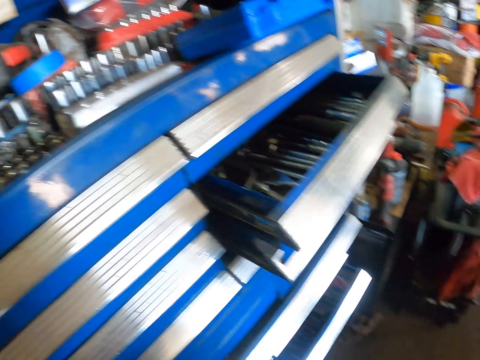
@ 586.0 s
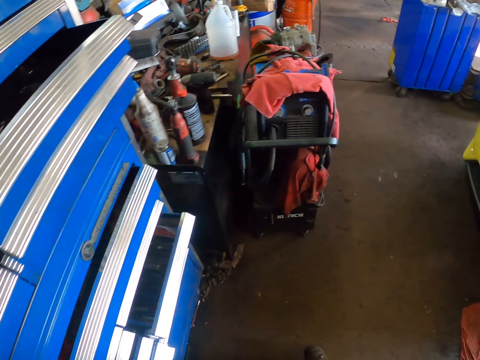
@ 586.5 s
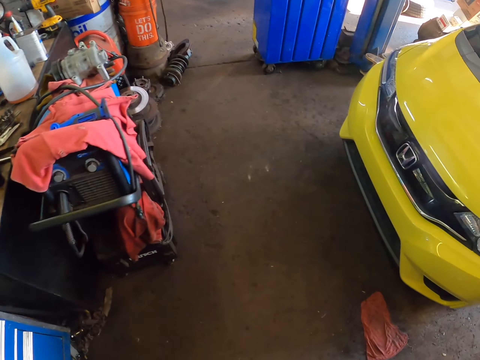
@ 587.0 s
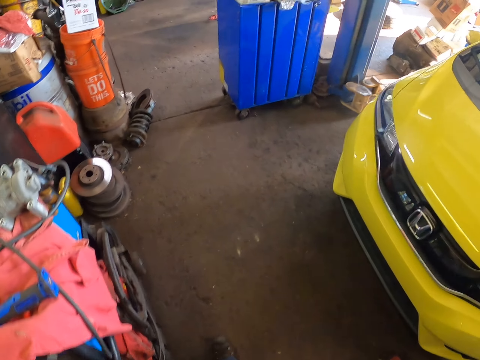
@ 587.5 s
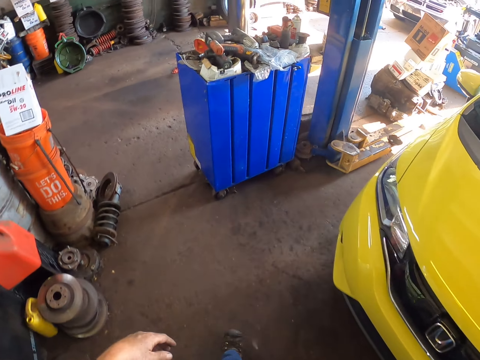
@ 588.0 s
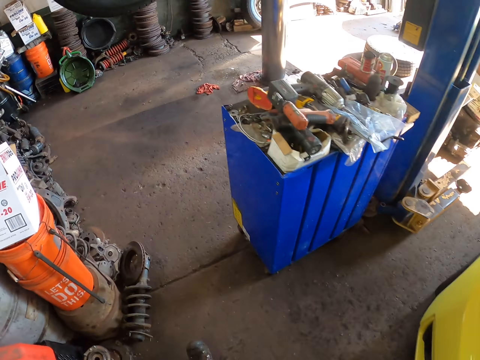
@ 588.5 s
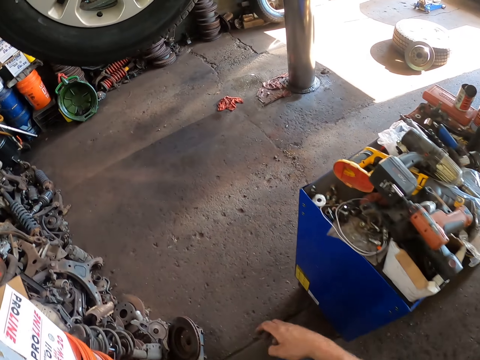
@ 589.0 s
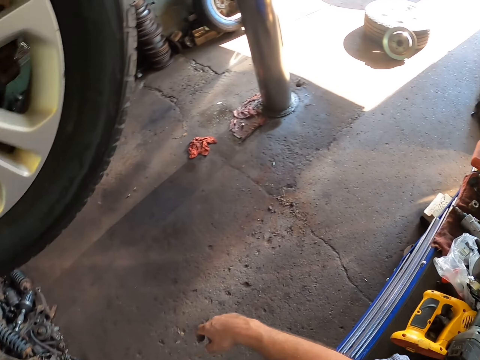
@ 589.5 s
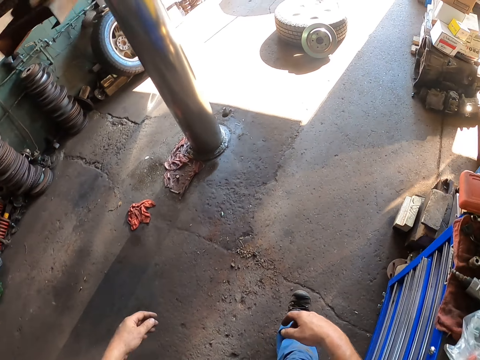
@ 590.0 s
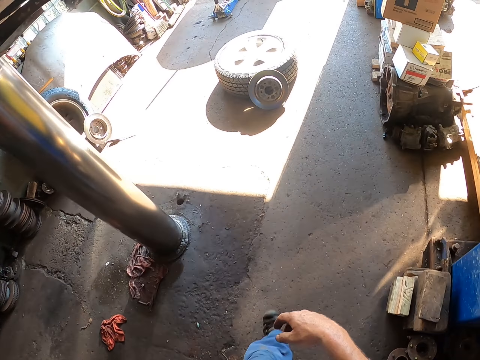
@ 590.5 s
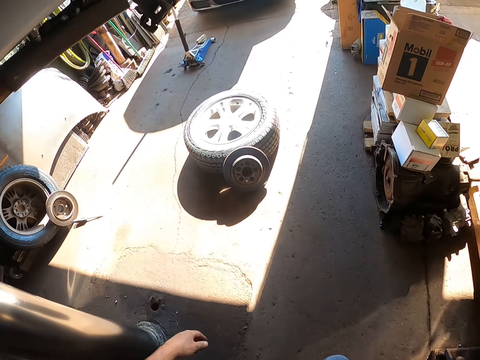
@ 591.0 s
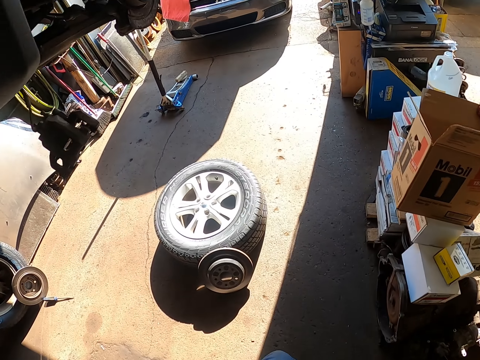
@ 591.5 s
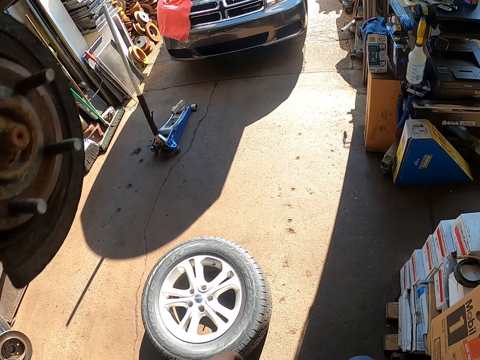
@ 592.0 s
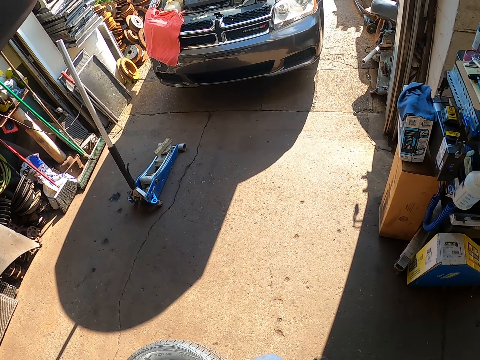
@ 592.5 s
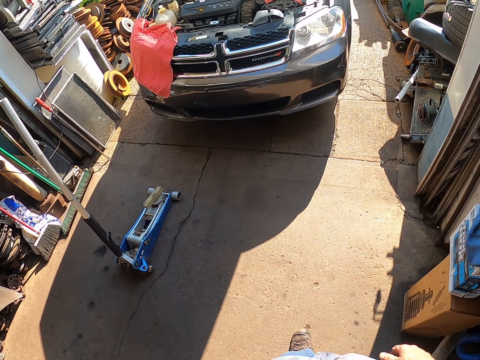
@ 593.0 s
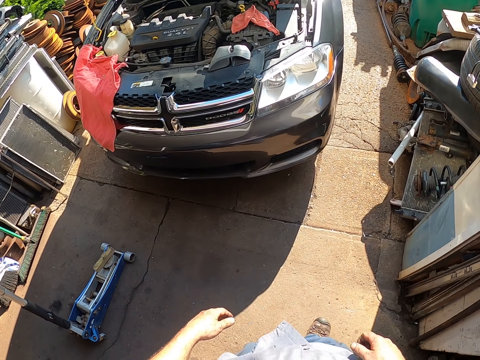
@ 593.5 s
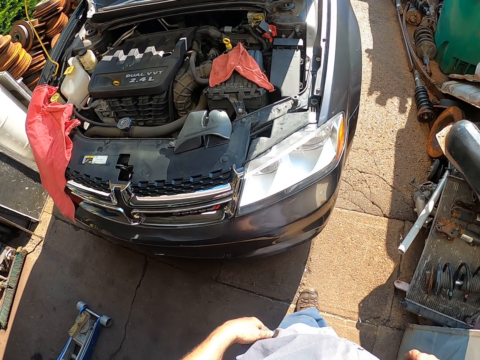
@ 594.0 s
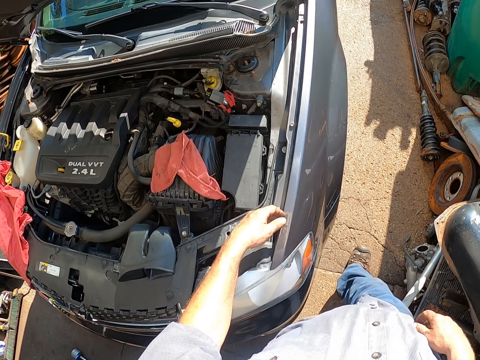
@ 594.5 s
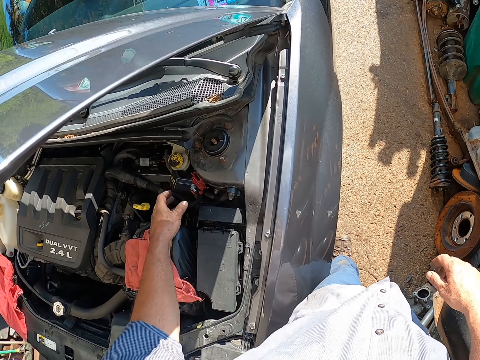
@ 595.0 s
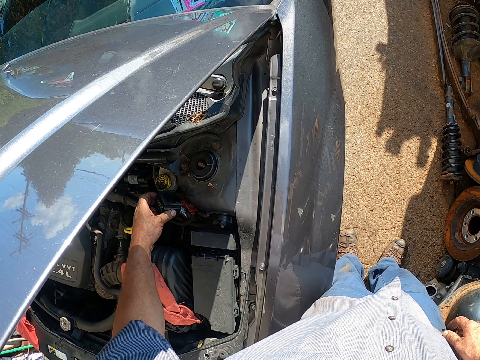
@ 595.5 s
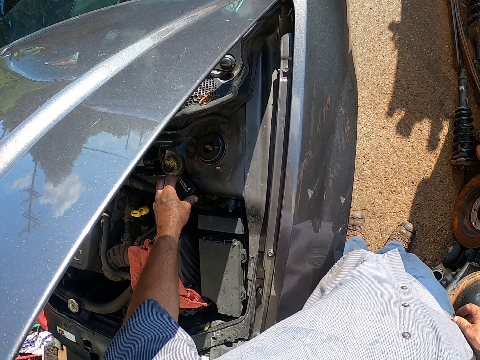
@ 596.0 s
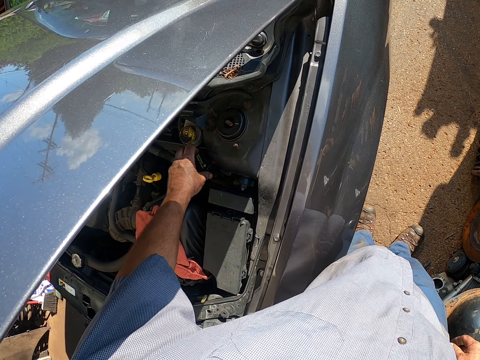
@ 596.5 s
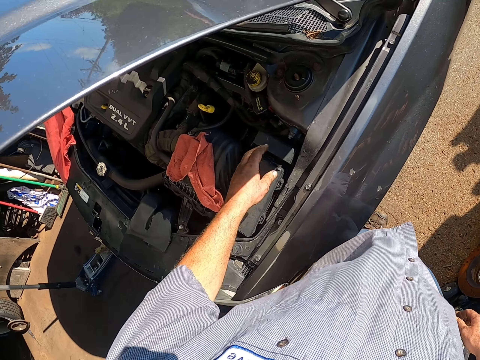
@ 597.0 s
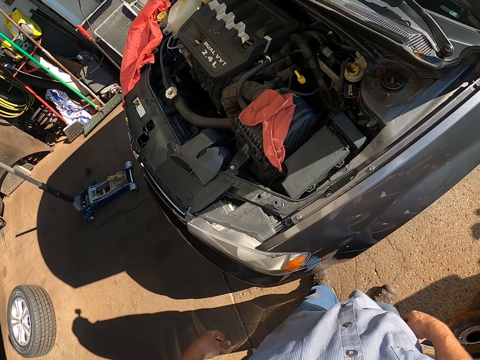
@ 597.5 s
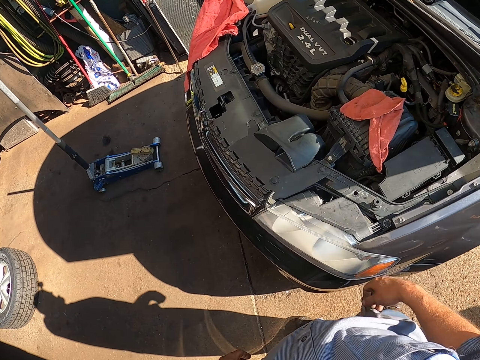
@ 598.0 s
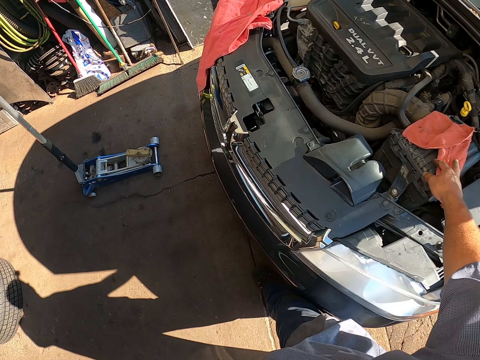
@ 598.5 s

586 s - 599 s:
The camera wearer walks. They hold something and touch something at the car bonnet.

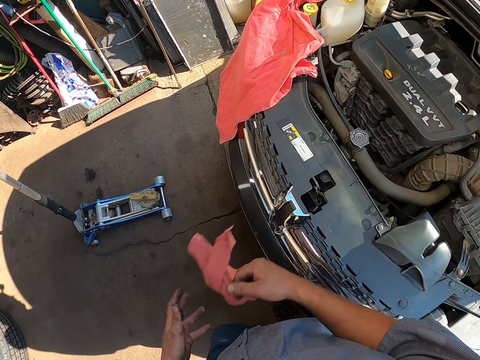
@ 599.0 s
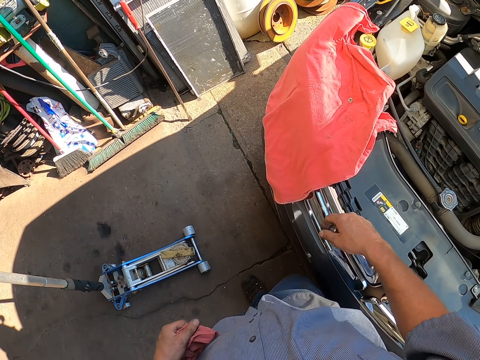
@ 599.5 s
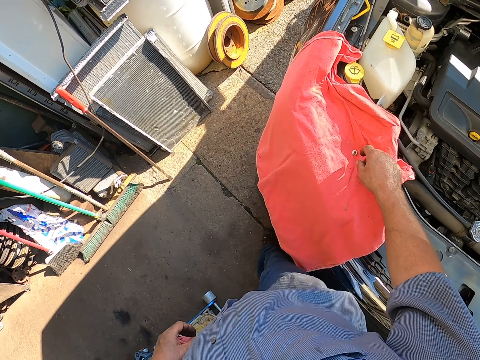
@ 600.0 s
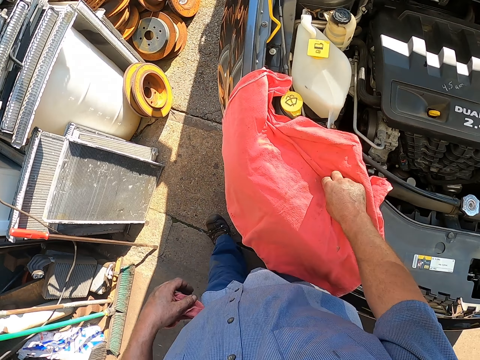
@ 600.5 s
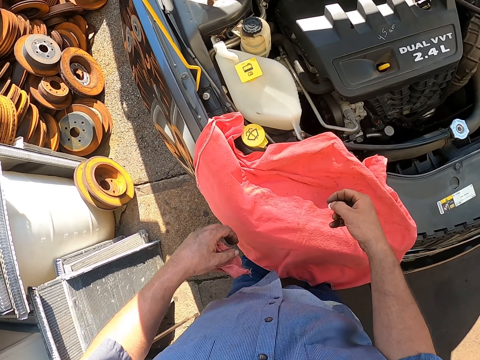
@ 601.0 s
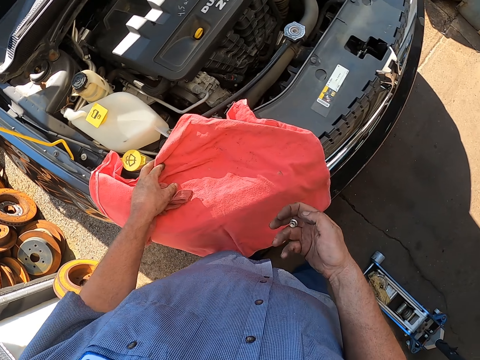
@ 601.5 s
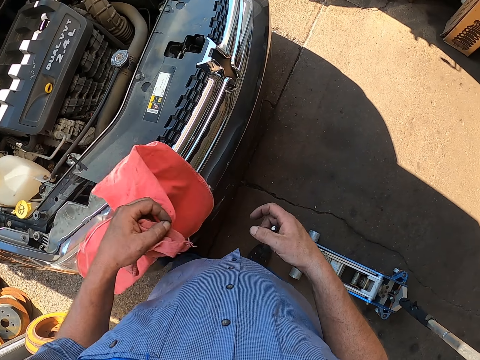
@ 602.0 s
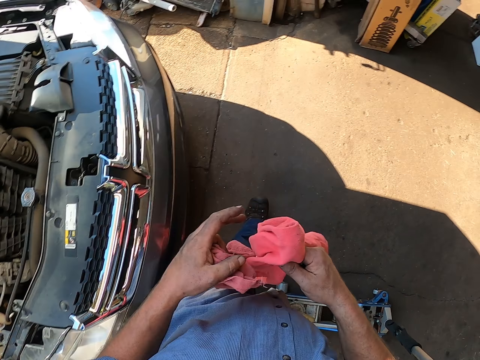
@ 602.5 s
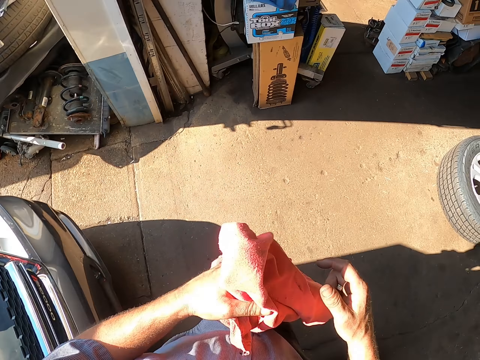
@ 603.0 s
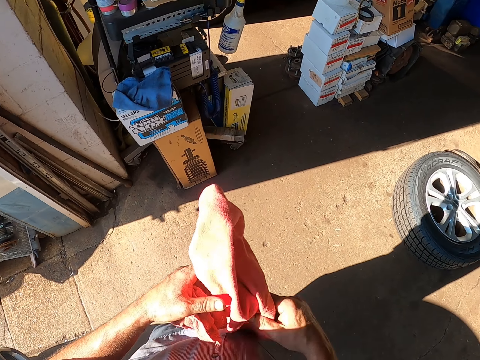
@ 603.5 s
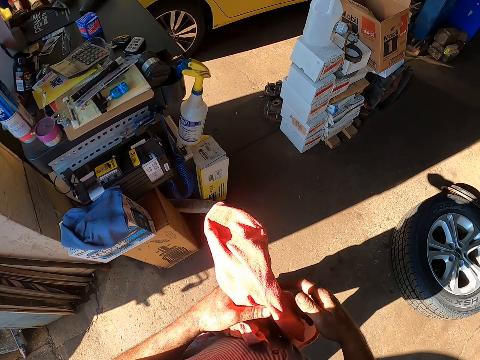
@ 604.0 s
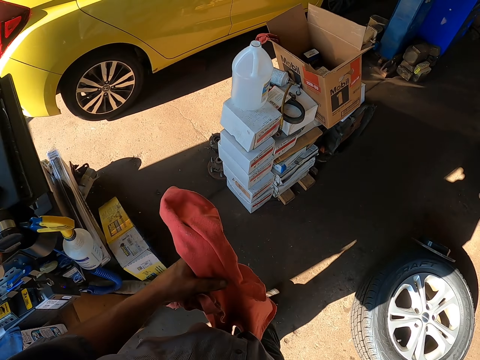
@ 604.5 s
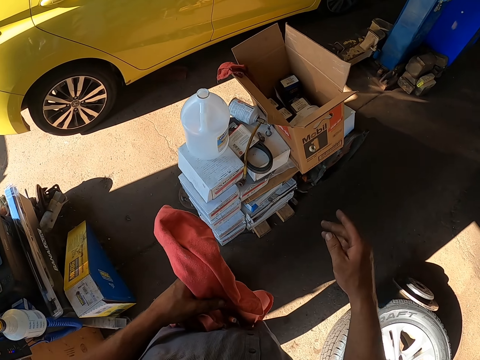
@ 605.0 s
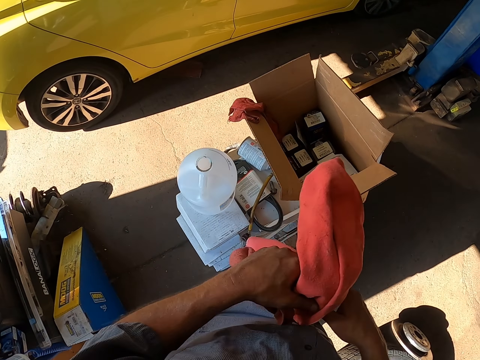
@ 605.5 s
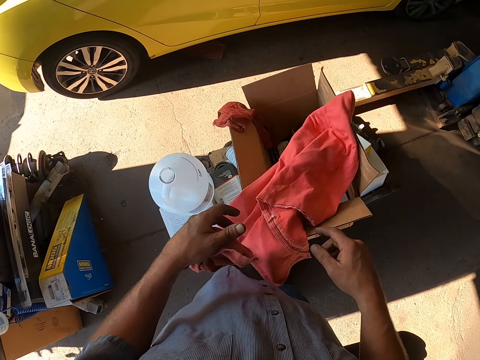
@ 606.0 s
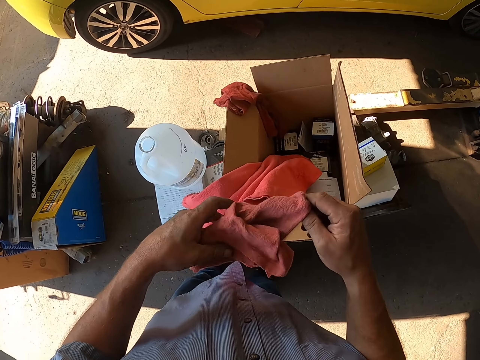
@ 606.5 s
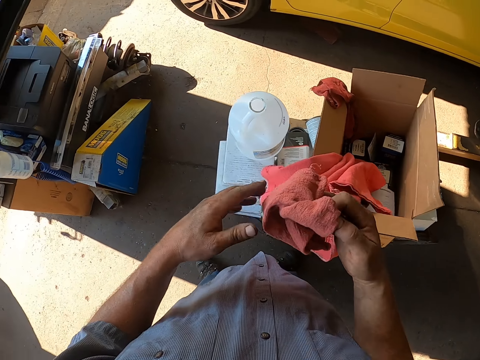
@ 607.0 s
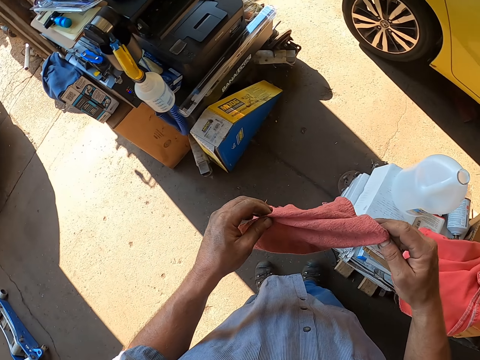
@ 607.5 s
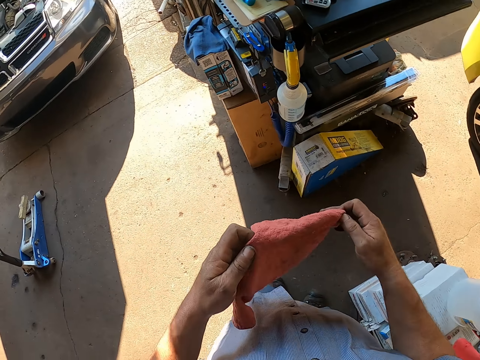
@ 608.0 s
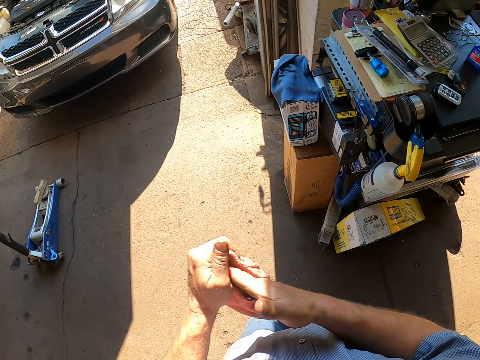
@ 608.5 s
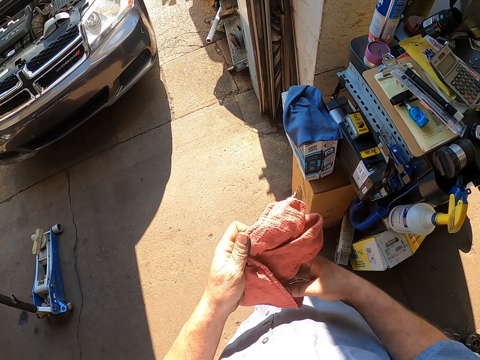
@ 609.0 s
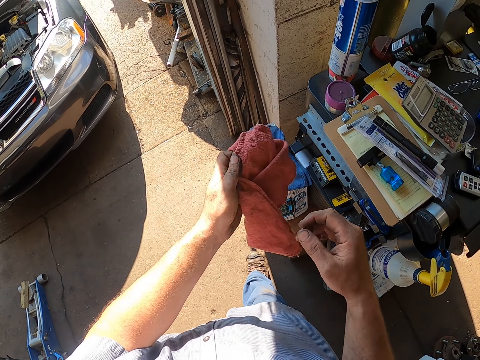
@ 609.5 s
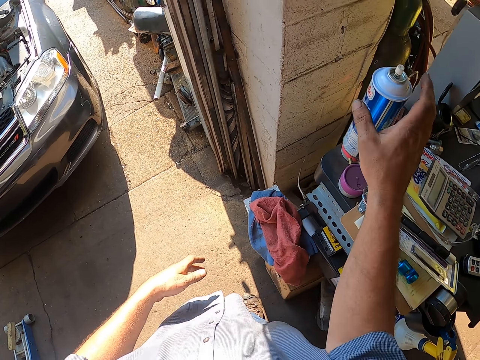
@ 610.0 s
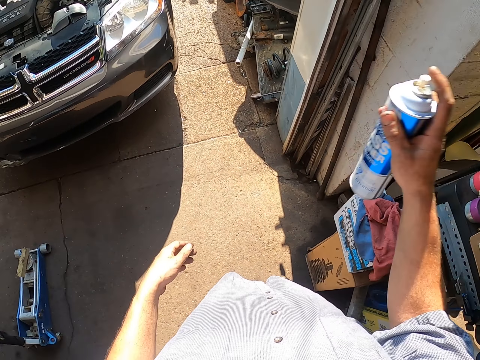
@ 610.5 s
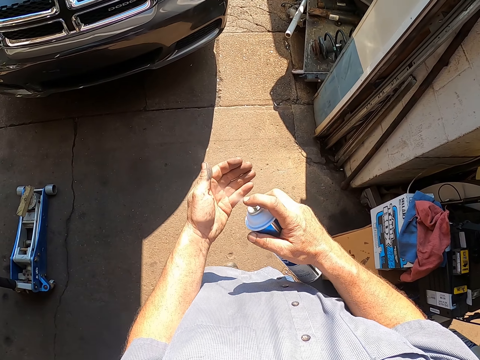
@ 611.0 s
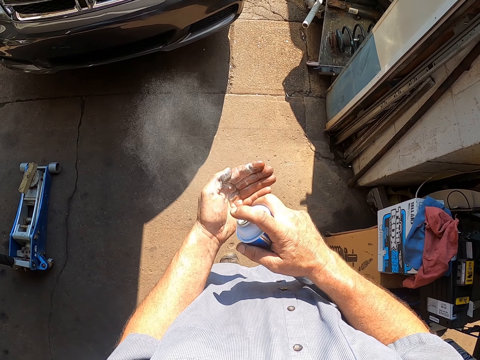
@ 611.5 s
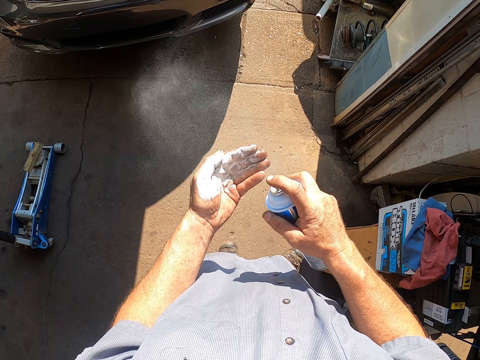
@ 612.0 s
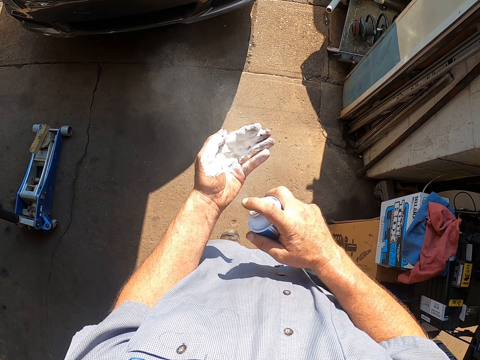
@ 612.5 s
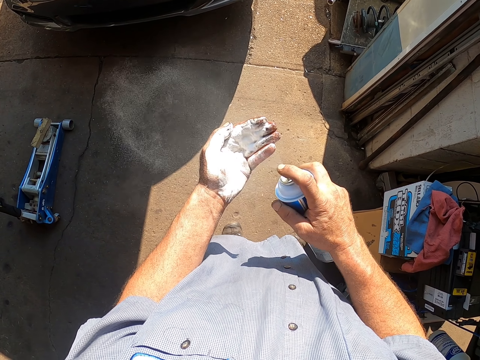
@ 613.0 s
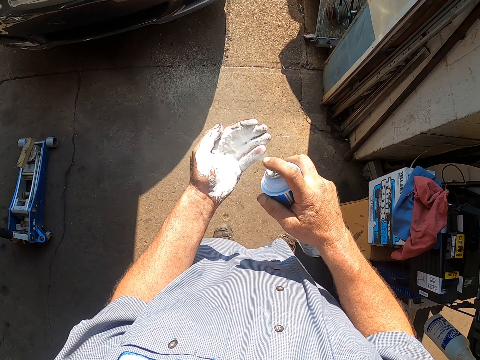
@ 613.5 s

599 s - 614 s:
The camera wearer picks up a wiping cloth or towel. They pick up a nut. They pick up another wiping cloth. They walk. They throw the nut in the box. They place the wiping cloth in the box. They hold the towel. They wipe hands with the wiping cloth. They place the wiping cloth down. They take an oil remover spray. They spray the hand.
